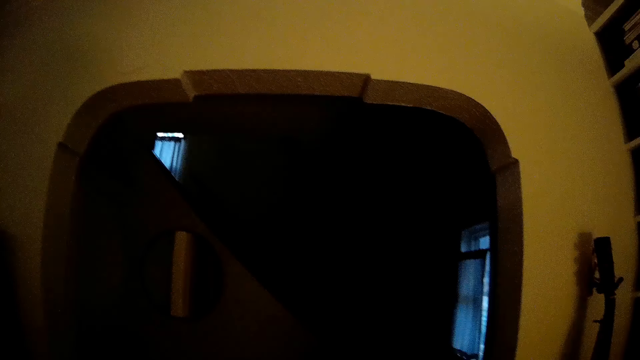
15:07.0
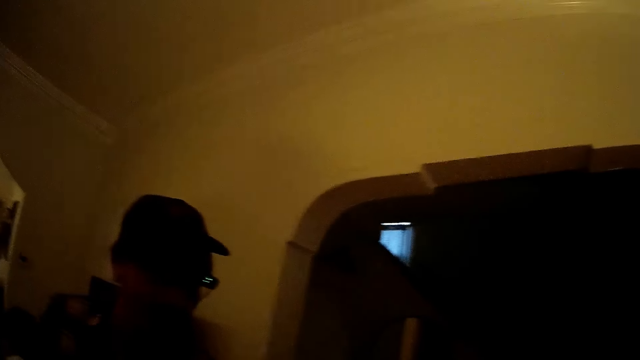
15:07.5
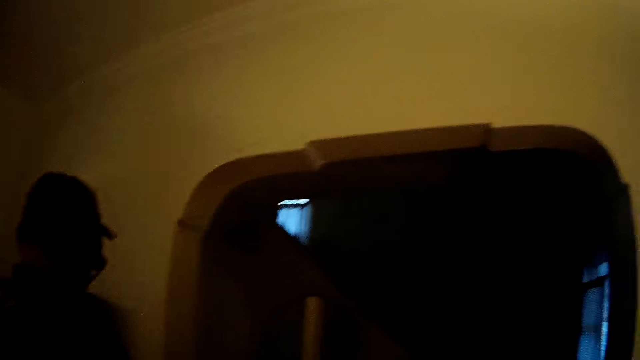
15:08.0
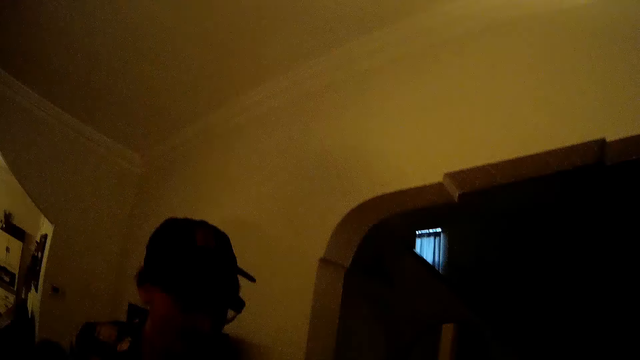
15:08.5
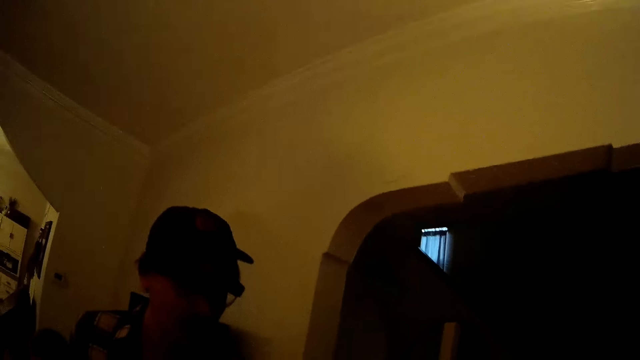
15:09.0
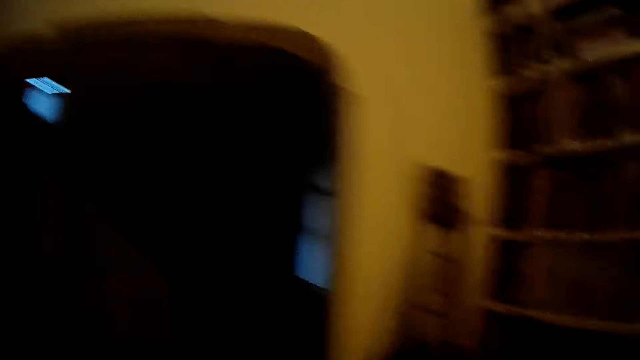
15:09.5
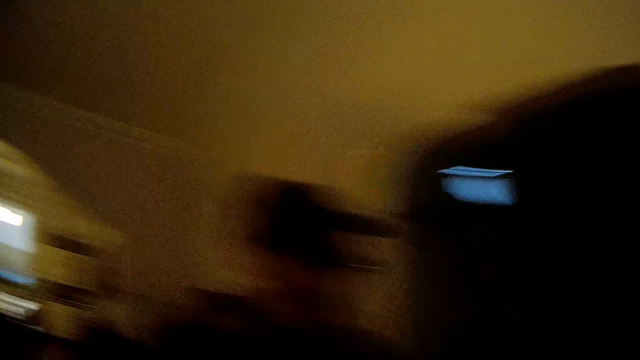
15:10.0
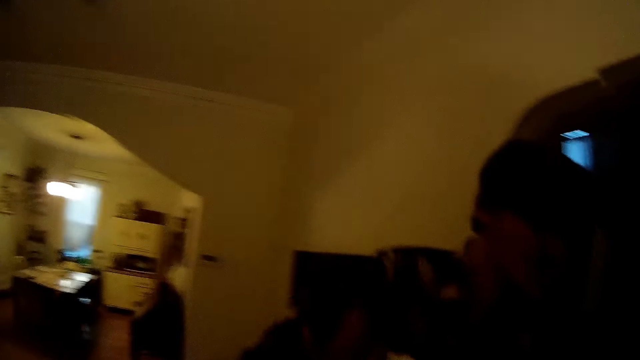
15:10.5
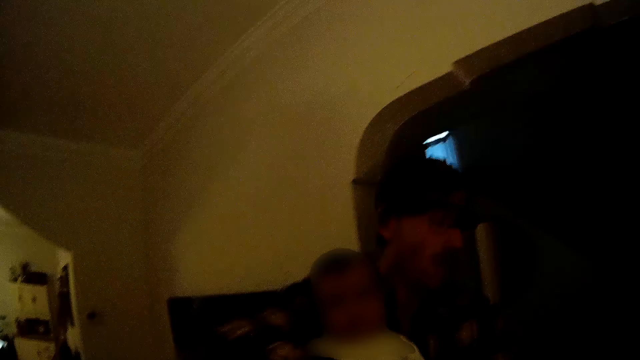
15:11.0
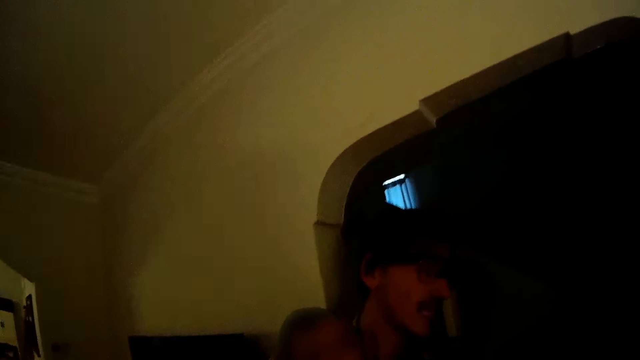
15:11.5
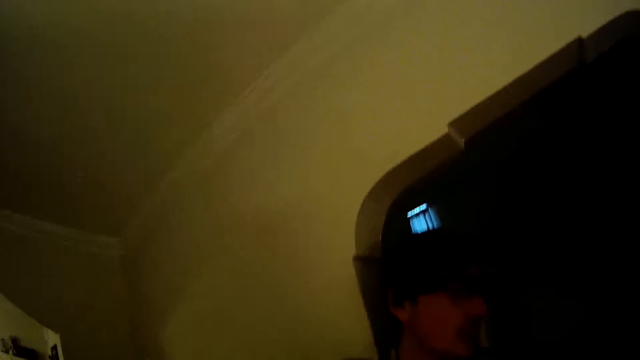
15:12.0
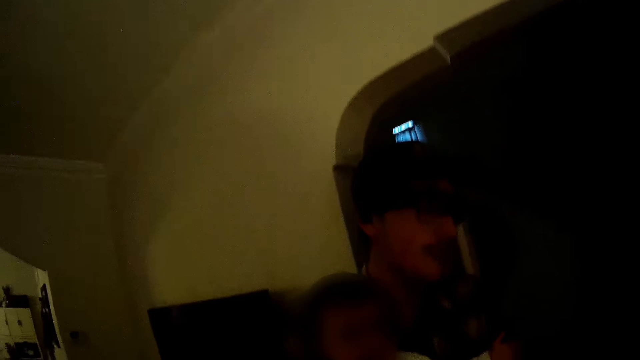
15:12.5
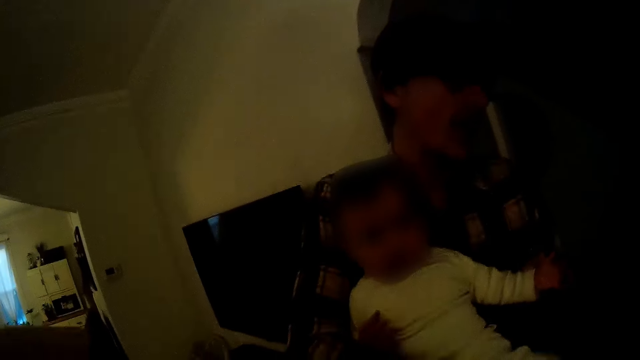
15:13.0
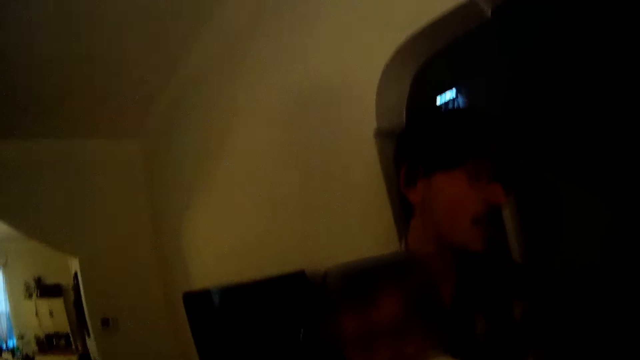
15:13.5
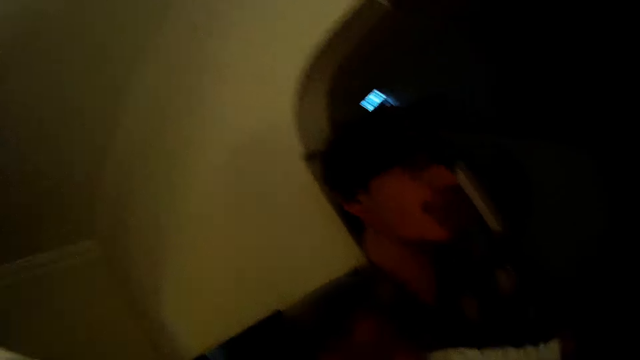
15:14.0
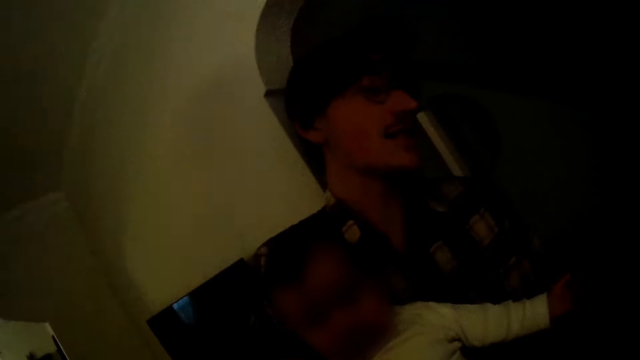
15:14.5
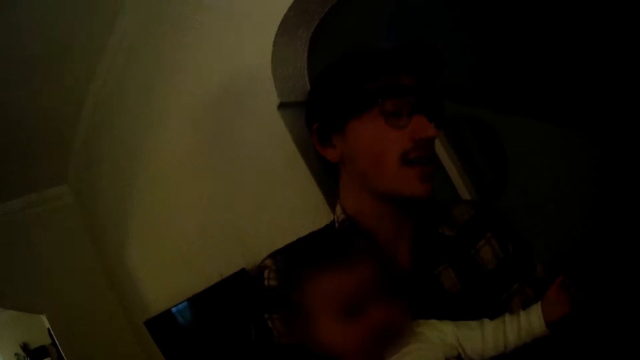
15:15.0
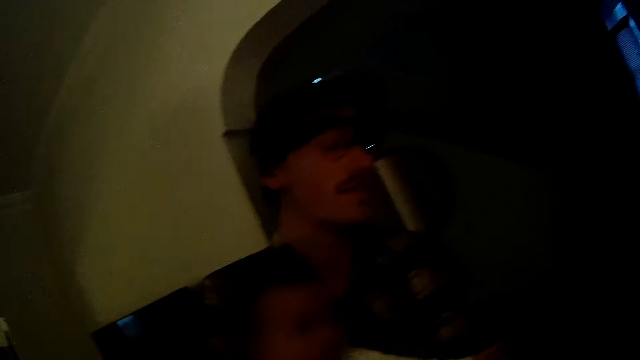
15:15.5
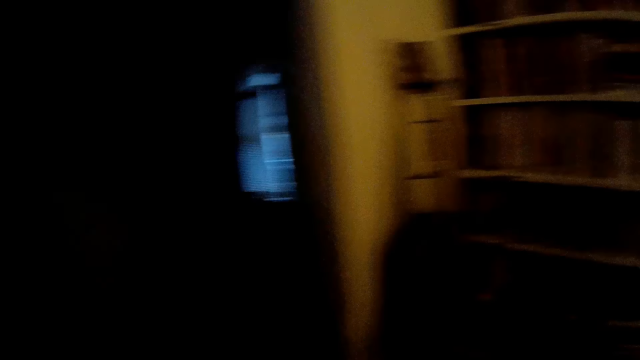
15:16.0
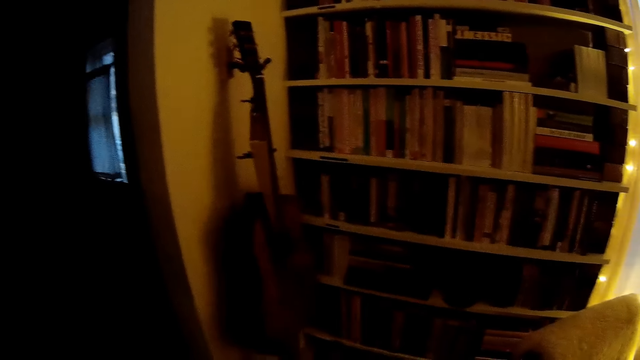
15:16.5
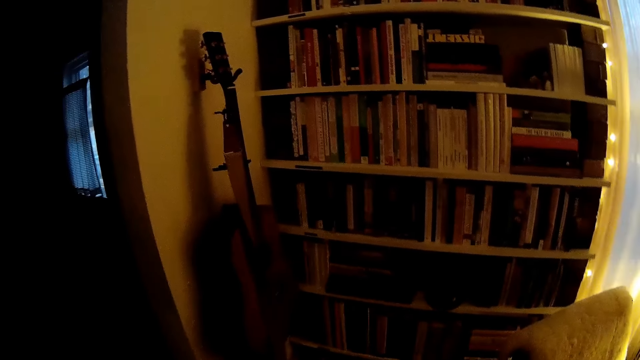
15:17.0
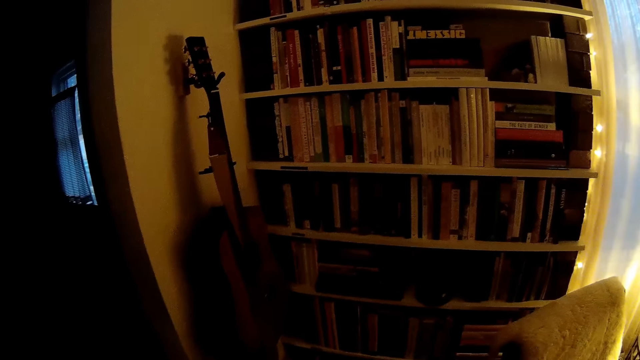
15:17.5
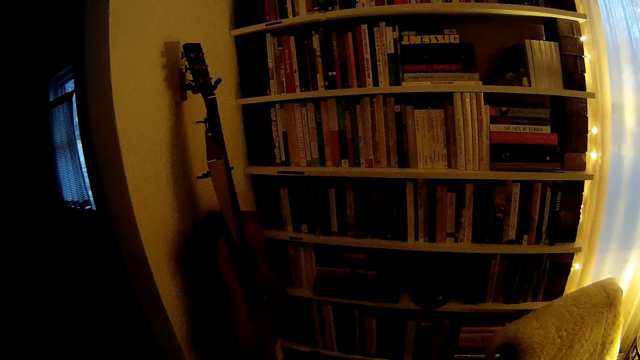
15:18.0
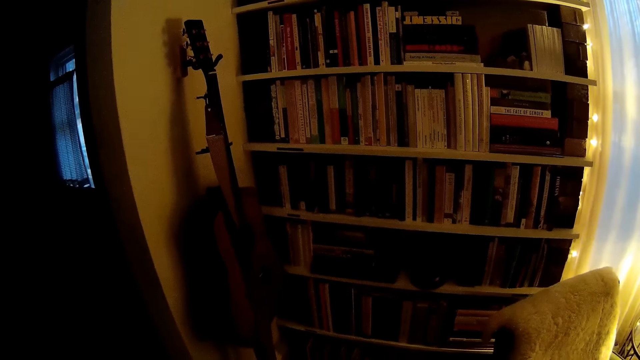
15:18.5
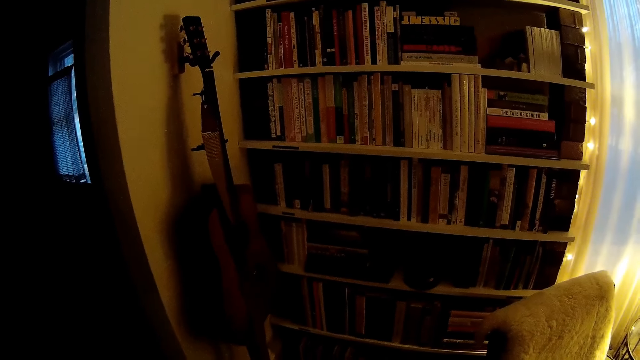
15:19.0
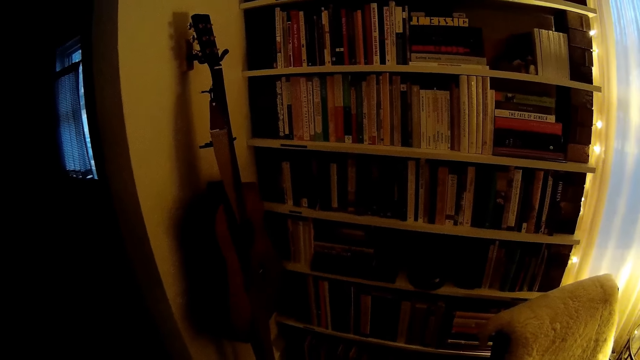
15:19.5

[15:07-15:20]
The camera wearer stares at a man. They speak to a baby. They stare at the baby. The man holds the baby with both hands. The camera wearer stares at the shelf.

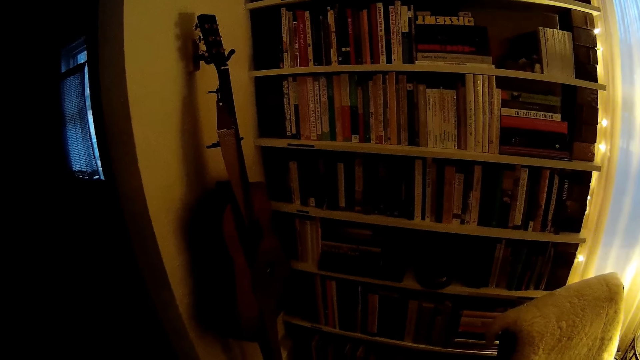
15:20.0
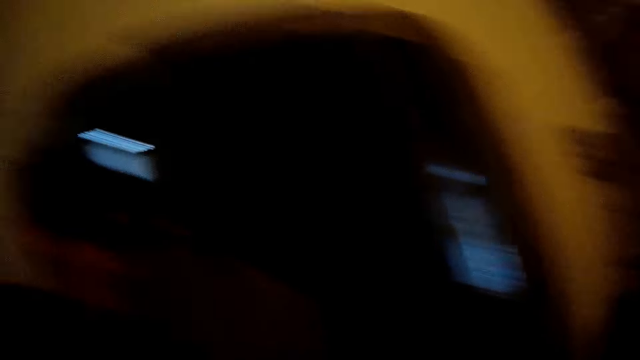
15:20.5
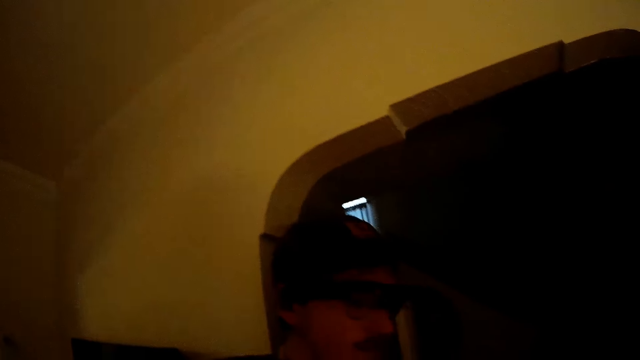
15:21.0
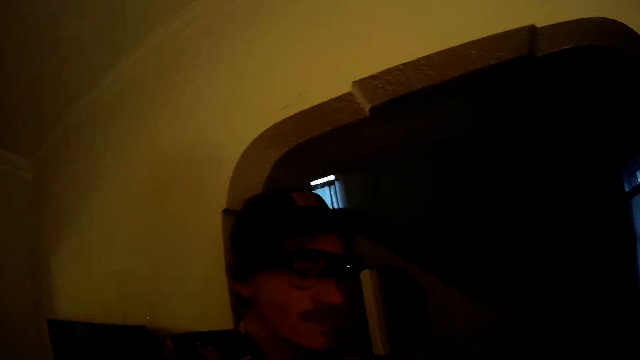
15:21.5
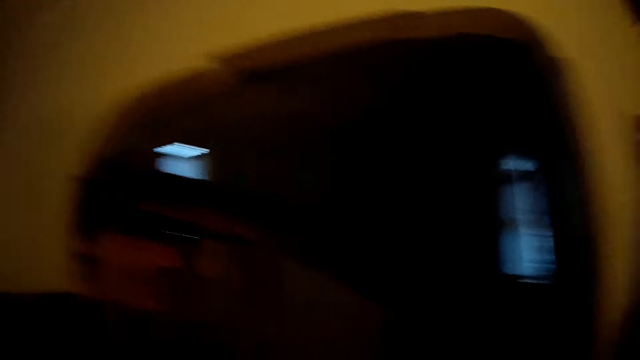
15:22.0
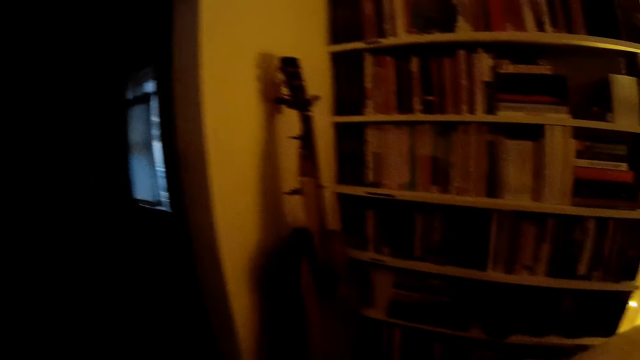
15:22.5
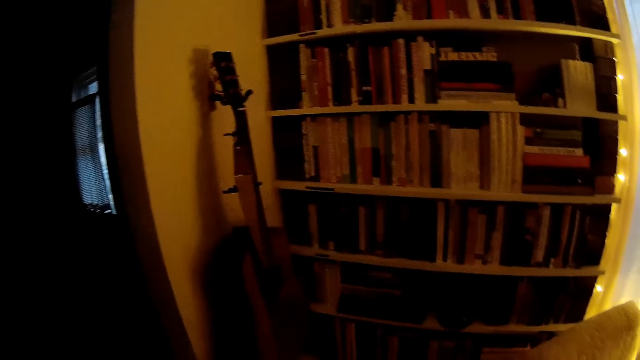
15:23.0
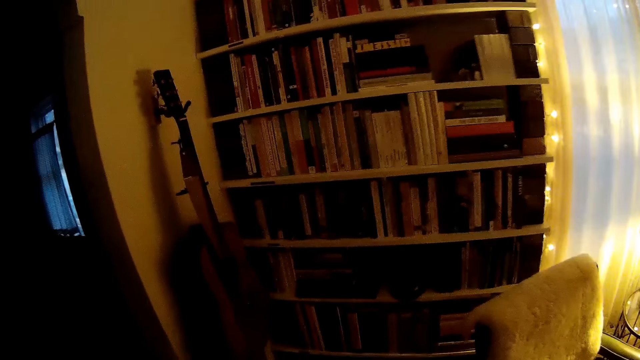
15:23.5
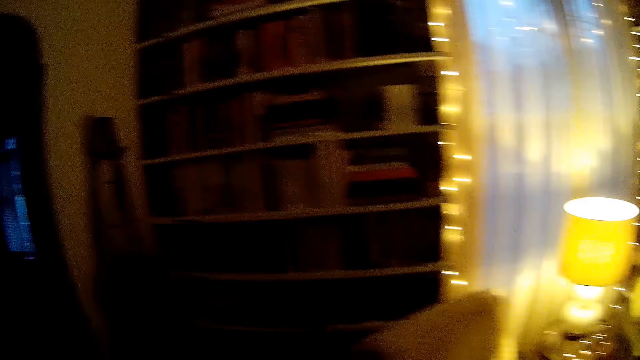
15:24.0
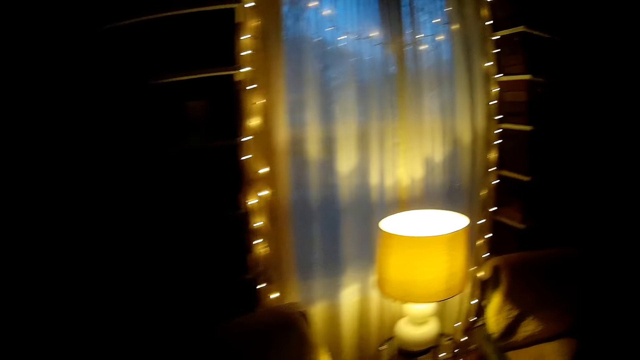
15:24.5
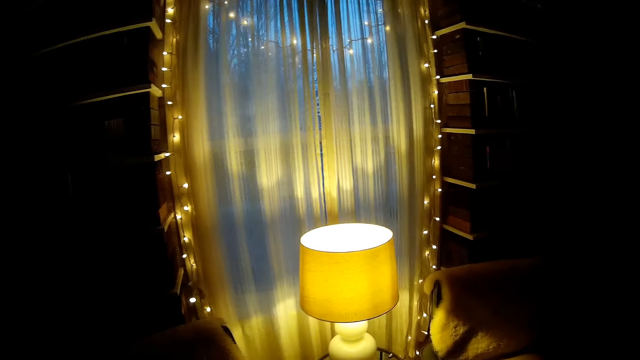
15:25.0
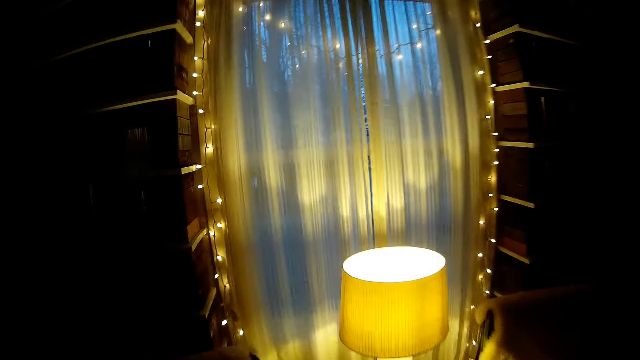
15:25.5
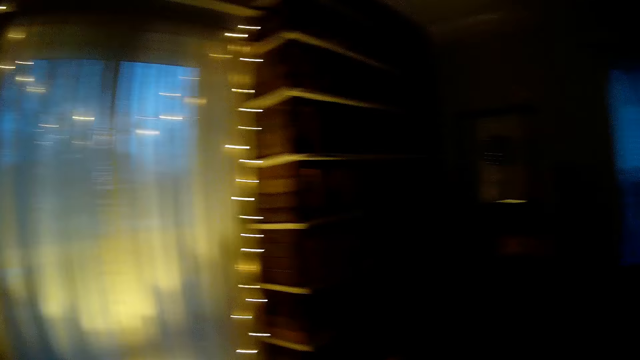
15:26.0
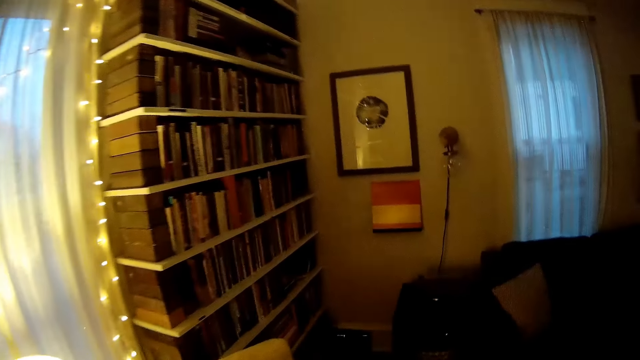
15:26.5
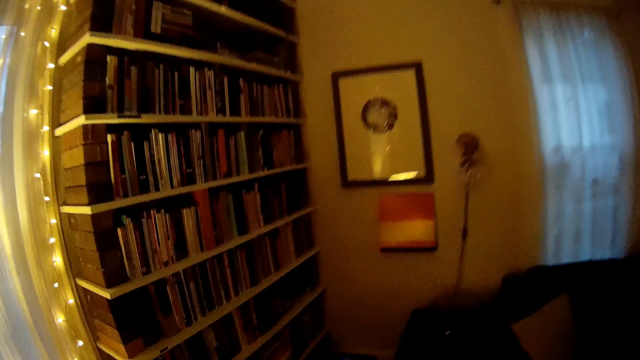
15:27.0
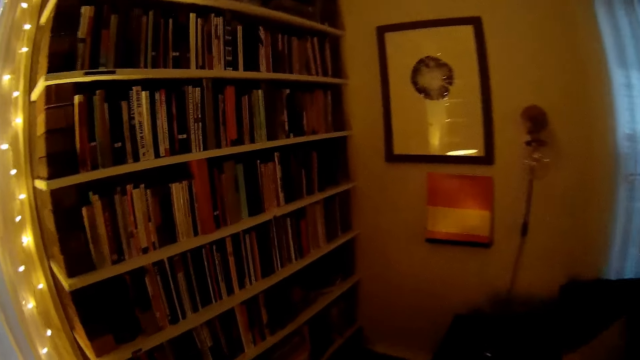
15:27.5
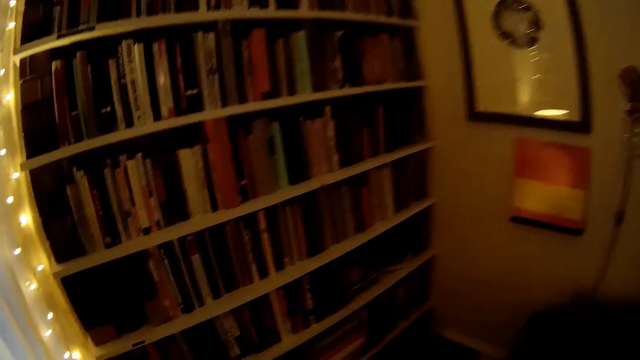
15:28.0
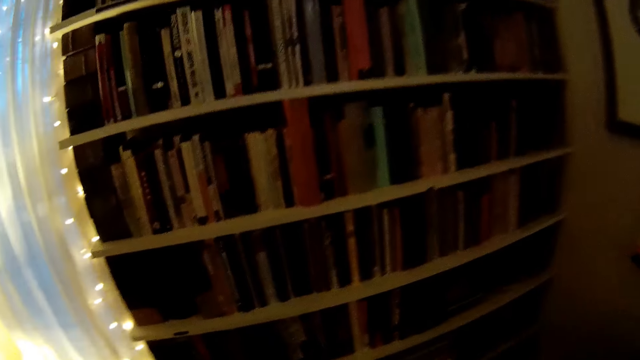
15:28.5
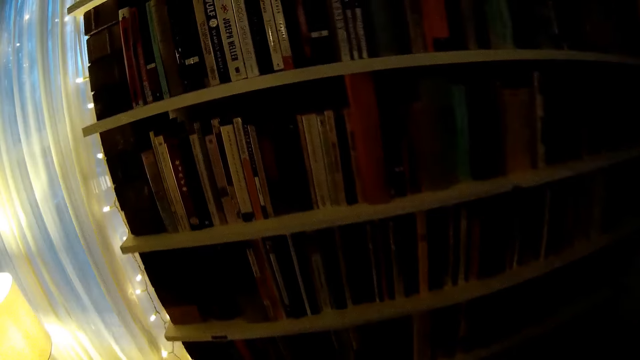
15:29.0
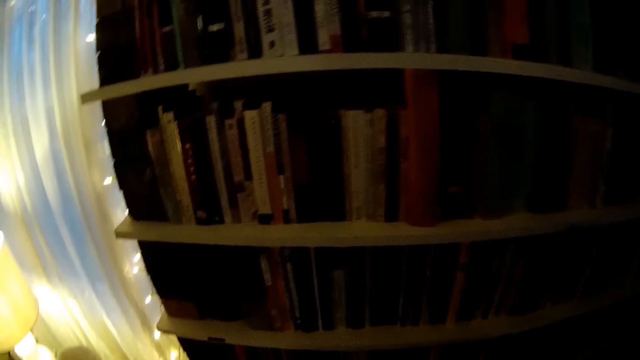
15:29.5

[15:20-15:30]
The camera wearer stares at a man. They stare at the shelf. They stare at the window. They walk in the house.
